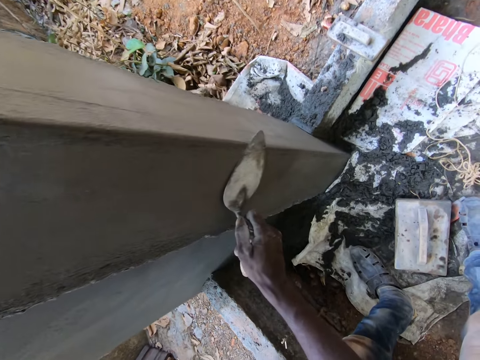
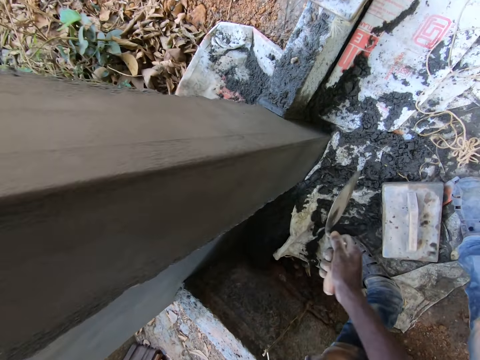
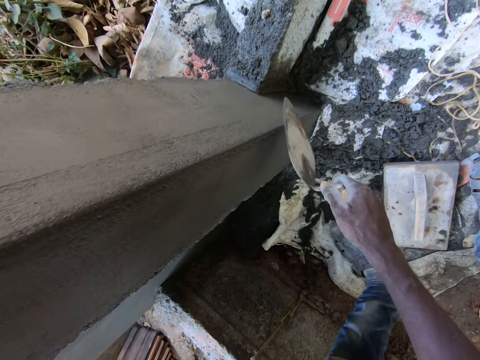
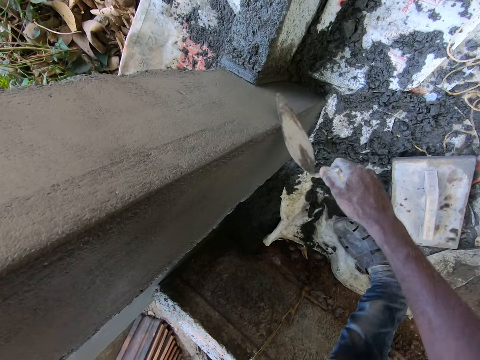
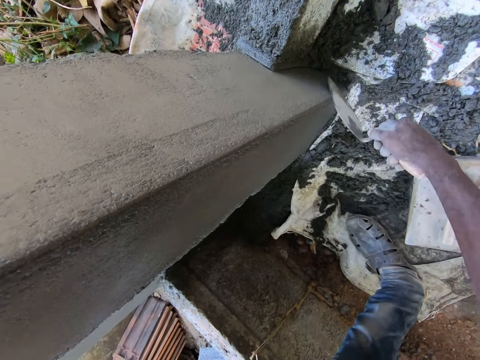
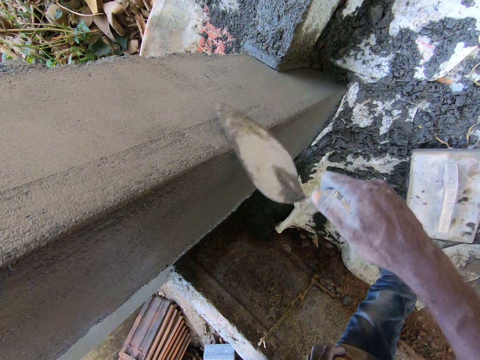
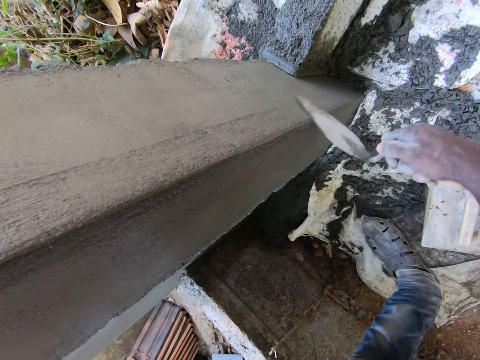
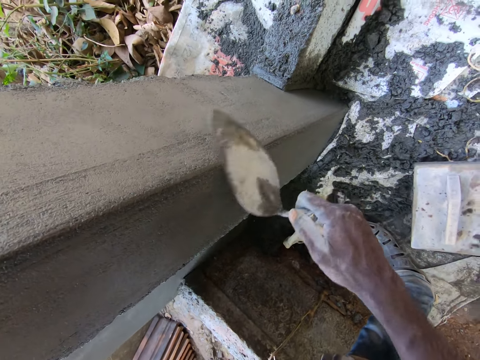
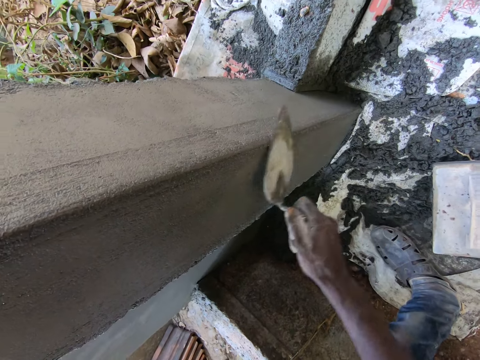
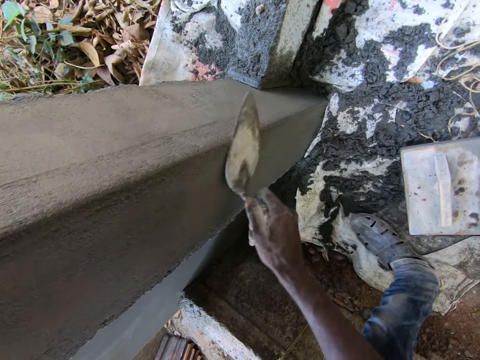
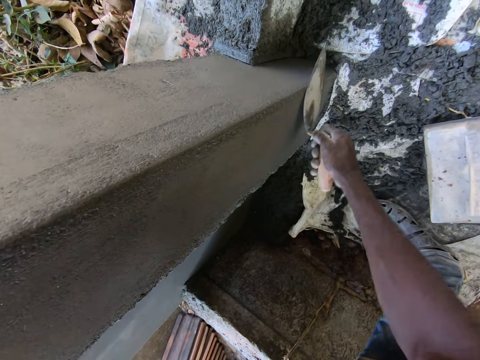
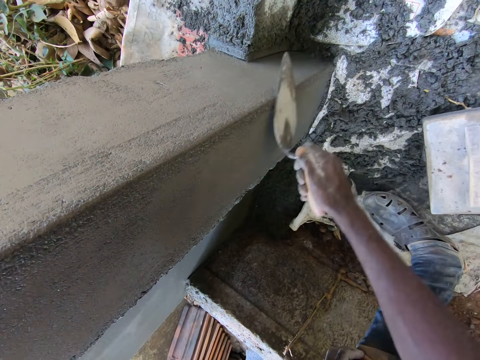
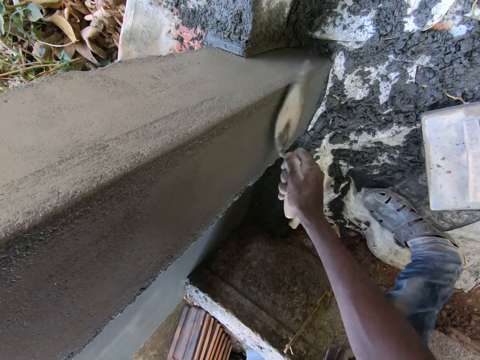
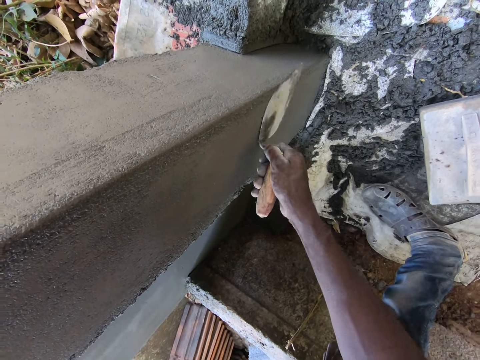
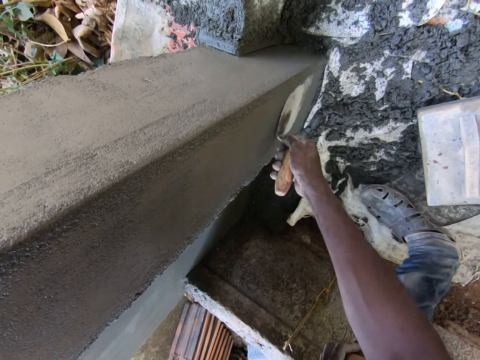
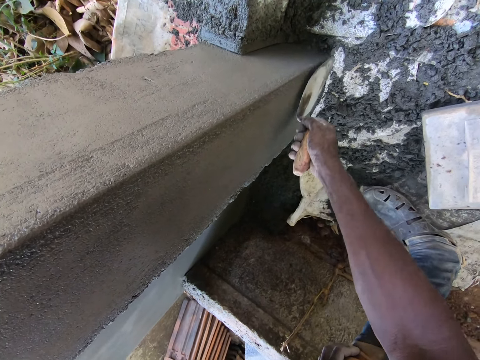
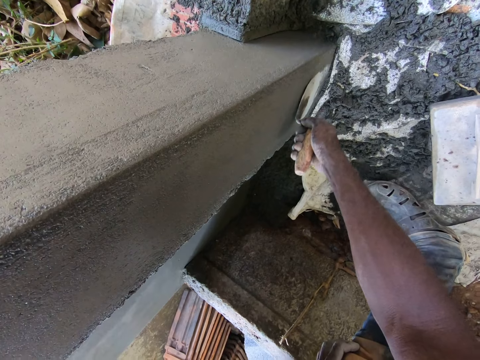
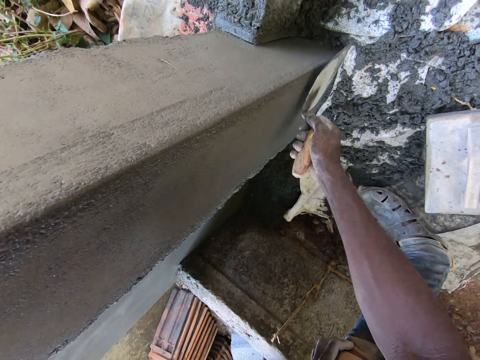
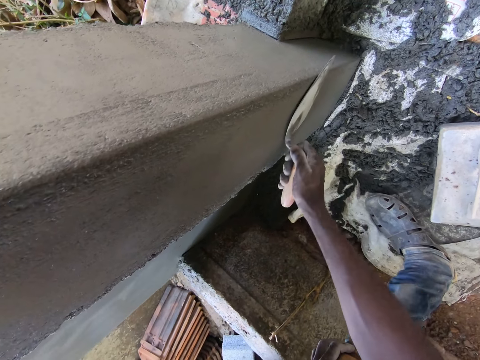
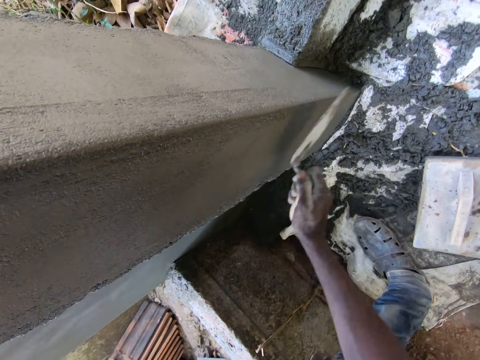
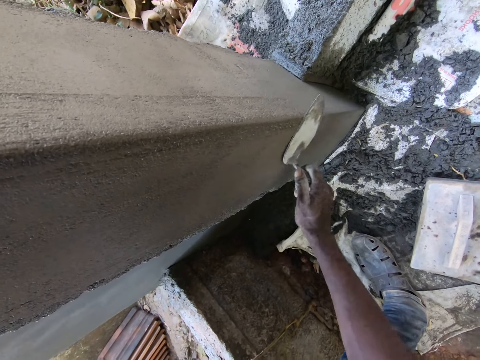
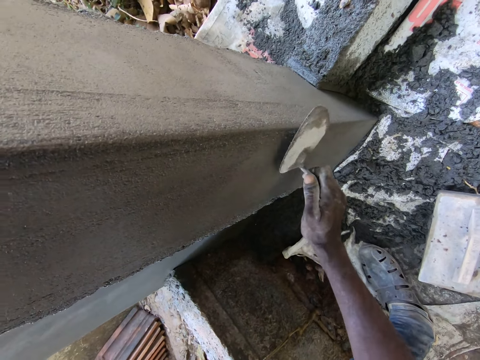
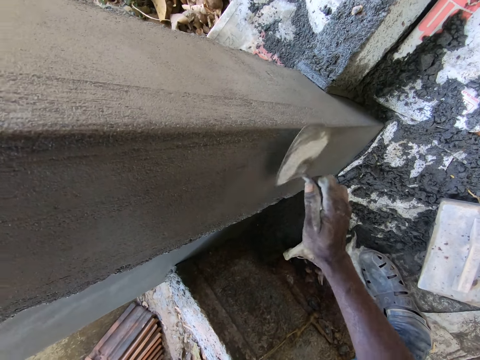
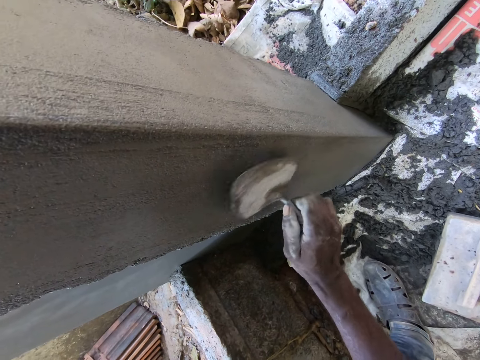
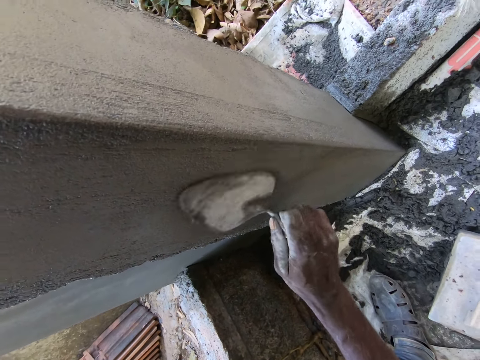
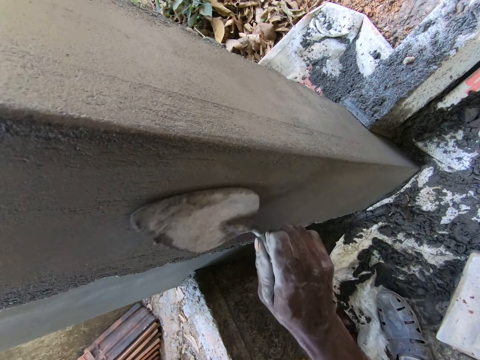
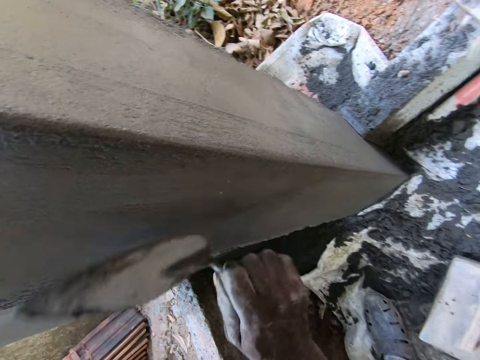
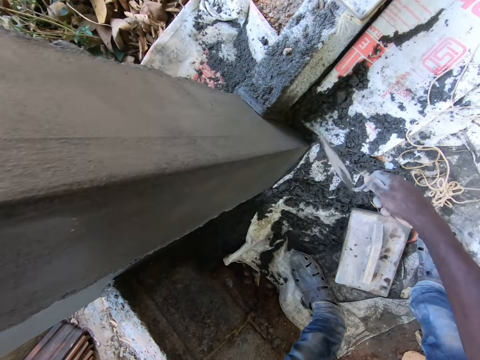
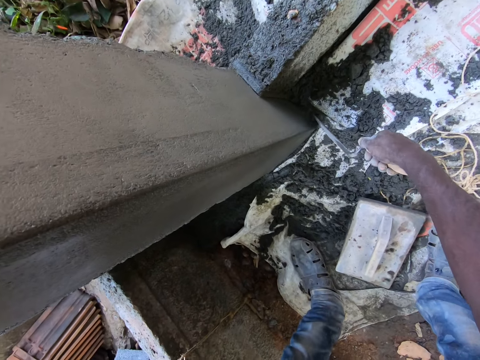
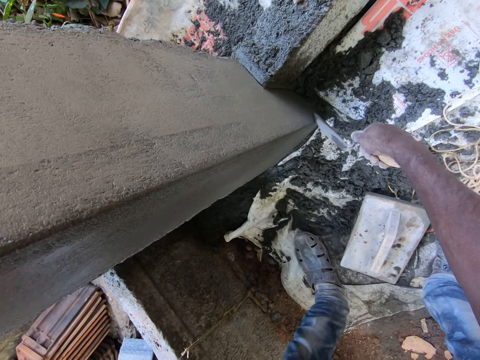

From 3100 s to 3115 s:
The camera wearer smoothens a wall with a trowel. They smoothen the wall with the trowel repeatedly.

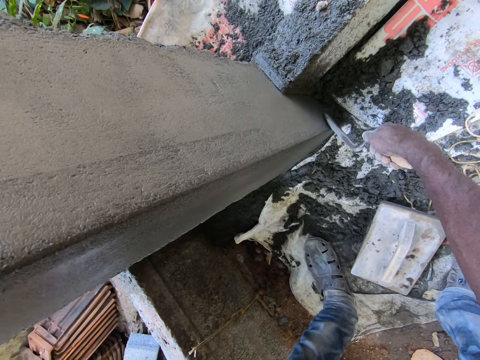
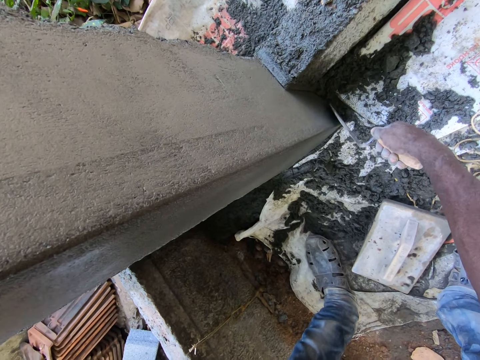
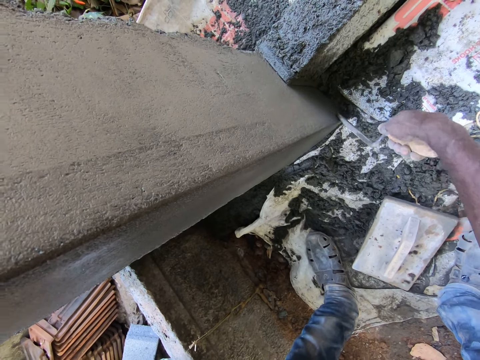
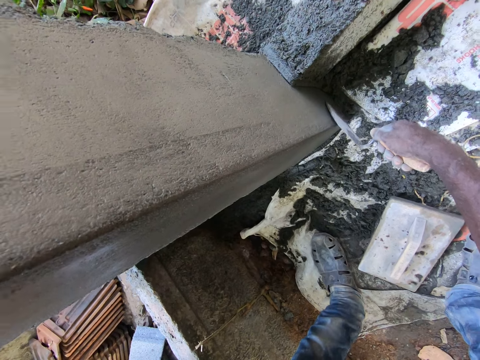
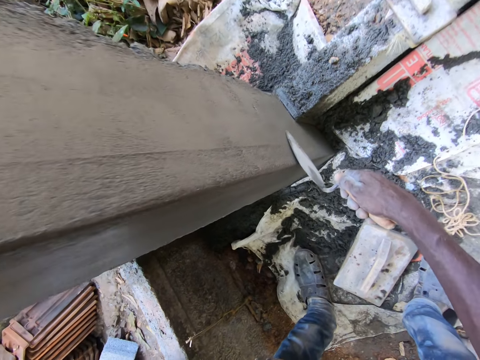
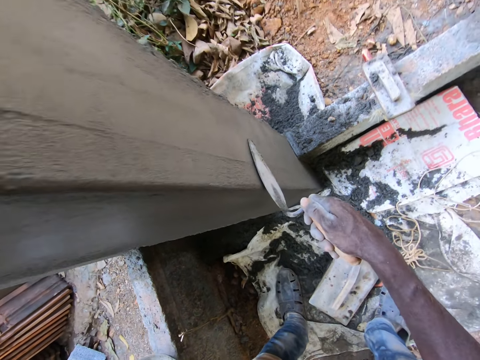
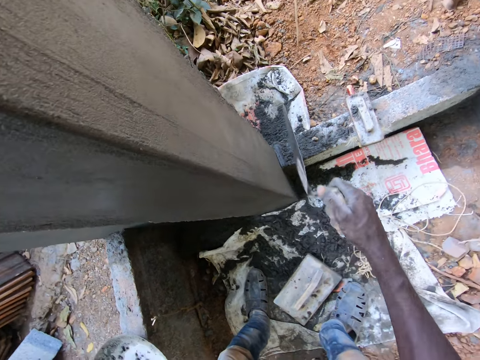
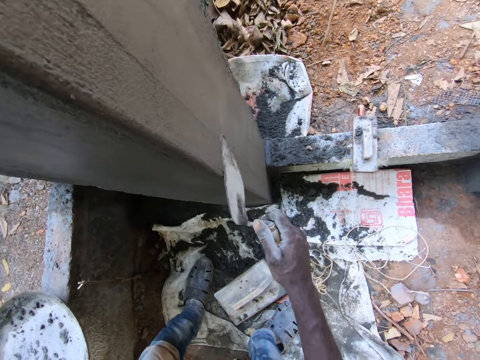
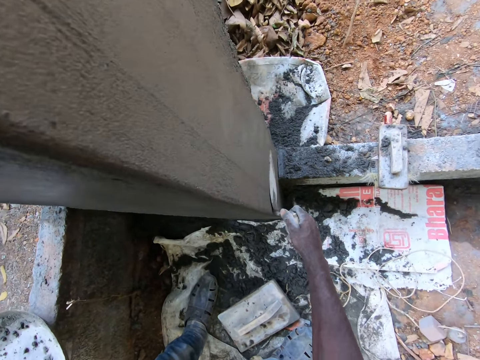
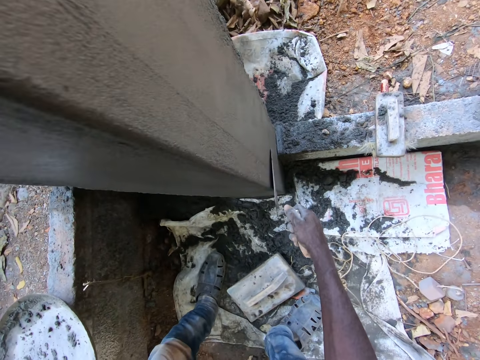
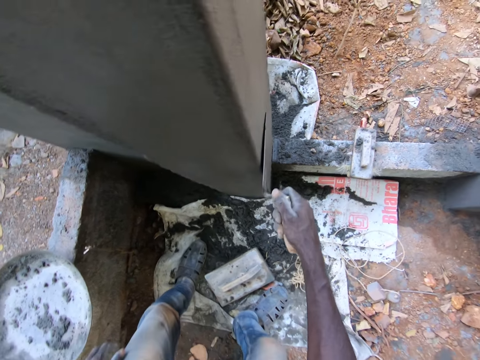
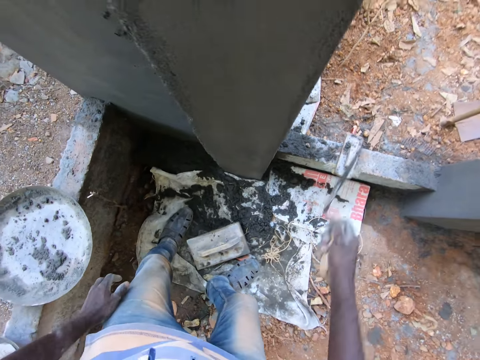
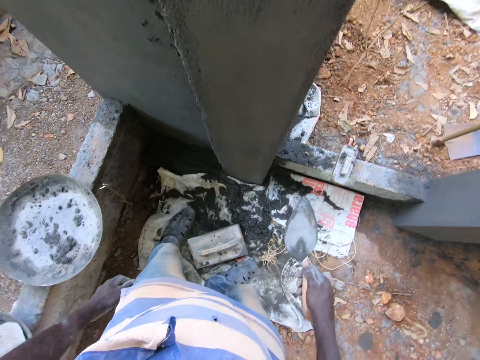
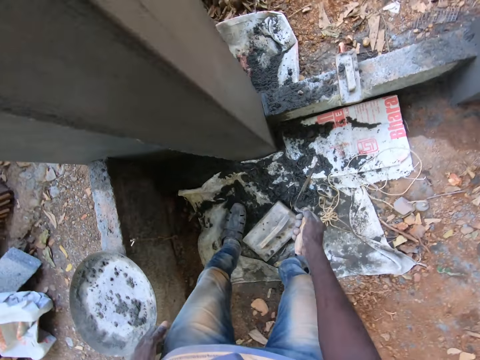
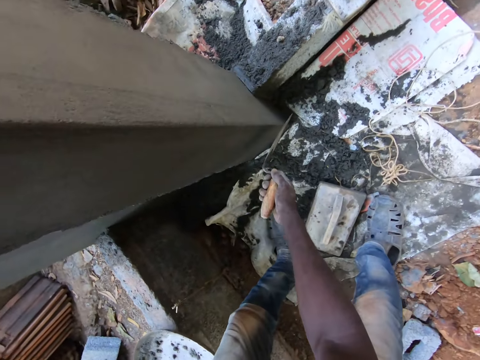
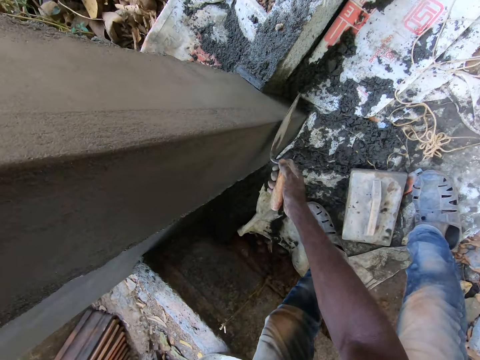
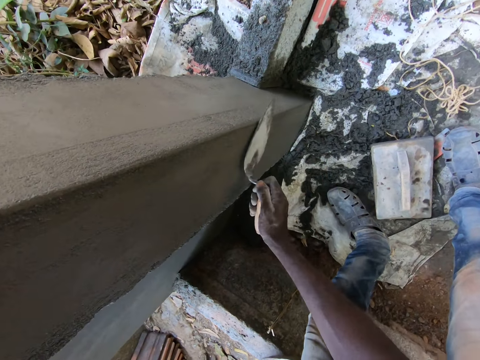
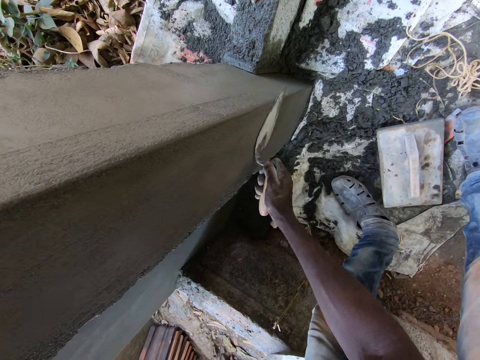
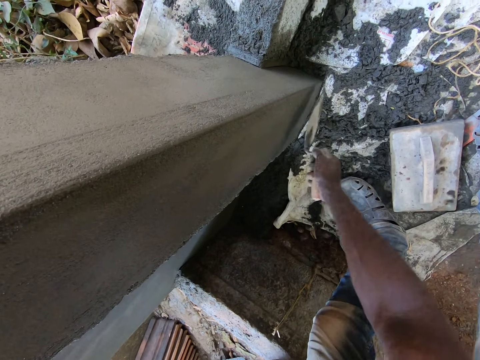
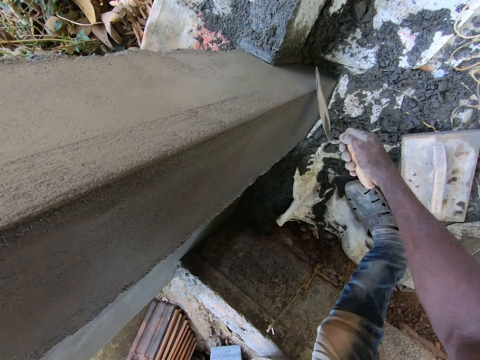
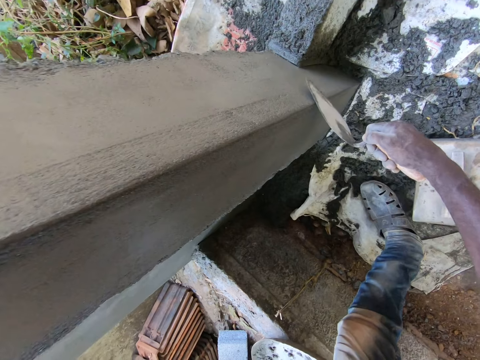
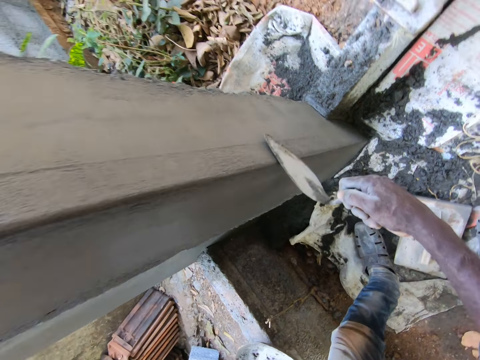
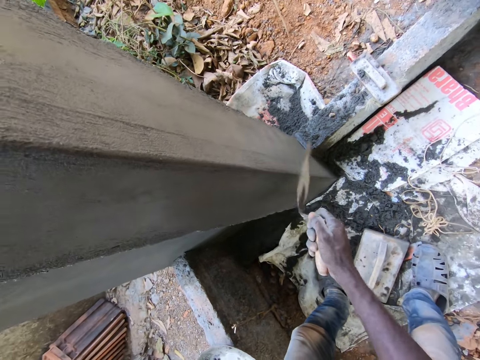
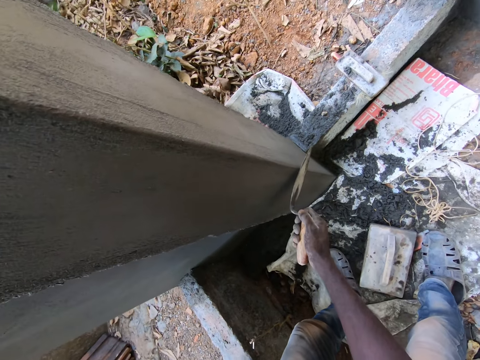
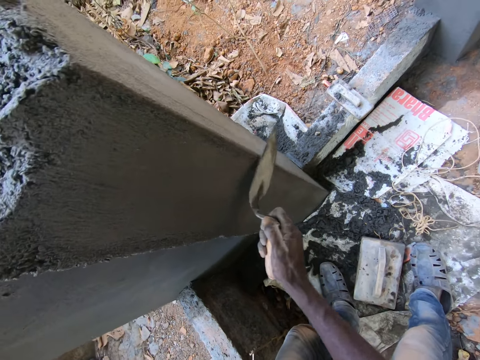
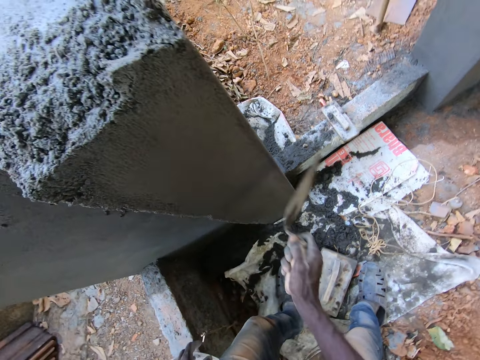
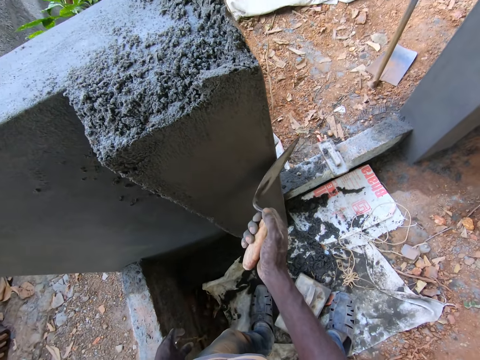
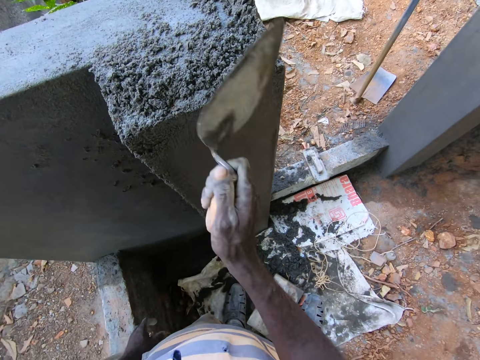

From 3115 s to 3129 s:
The camera wearer smoothens the wall with a trowel. They smoothen the wall with the trowel repeatedly.
